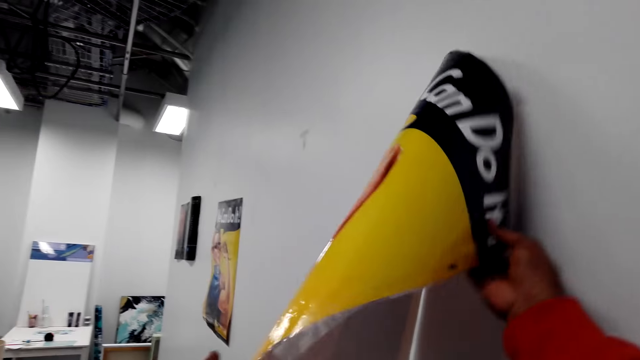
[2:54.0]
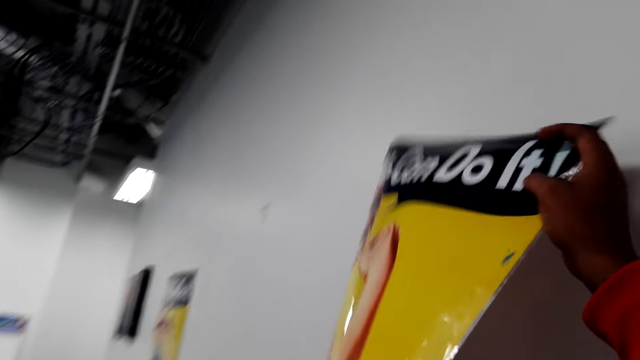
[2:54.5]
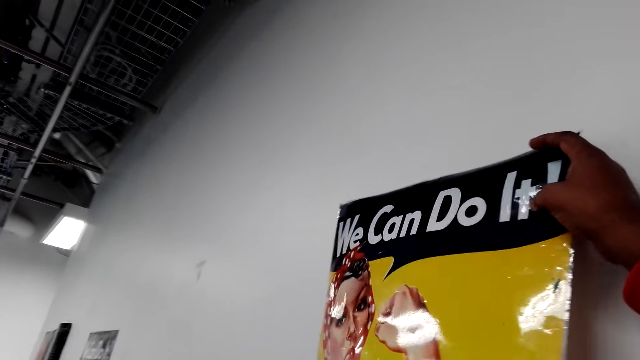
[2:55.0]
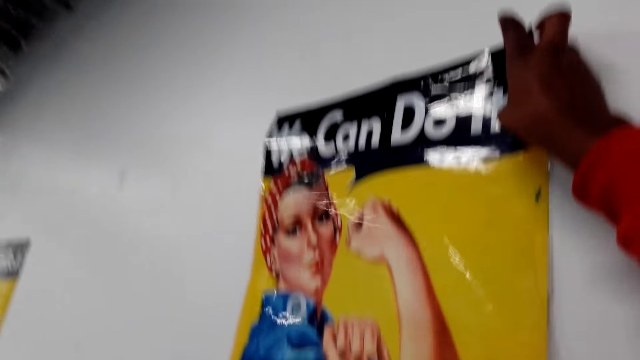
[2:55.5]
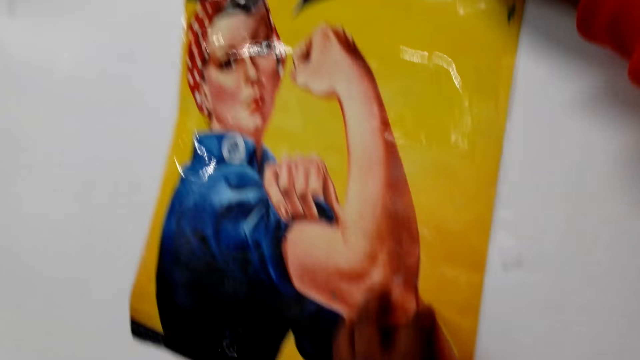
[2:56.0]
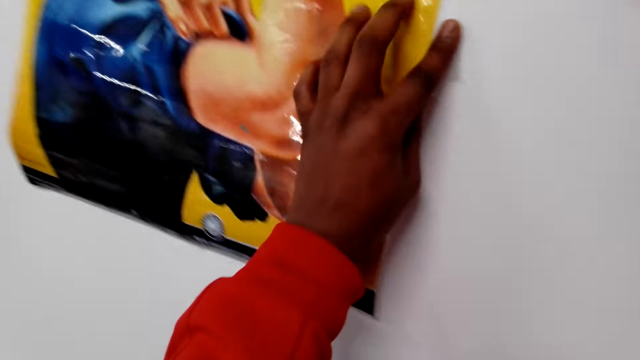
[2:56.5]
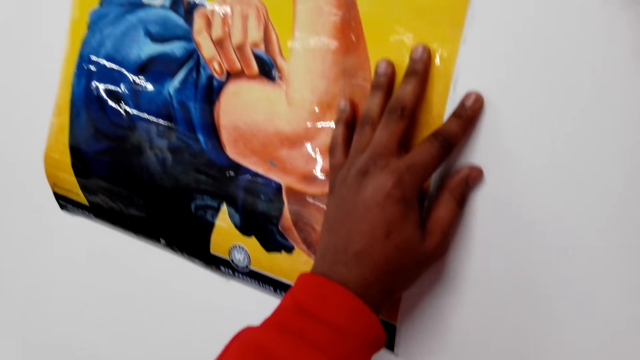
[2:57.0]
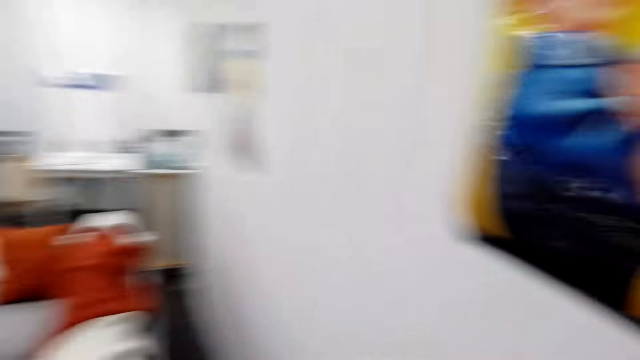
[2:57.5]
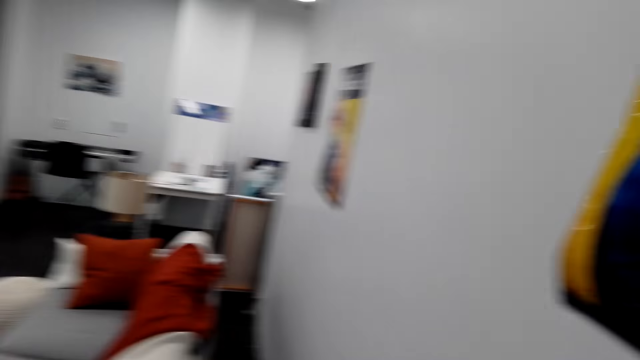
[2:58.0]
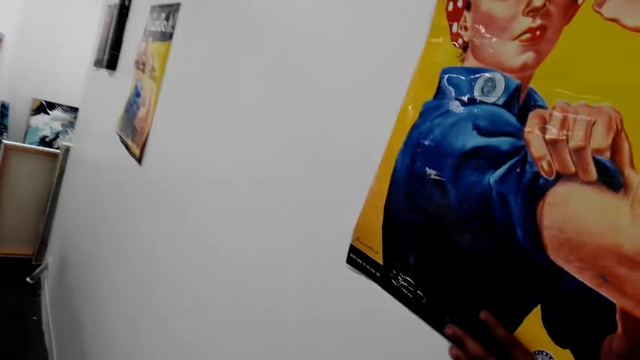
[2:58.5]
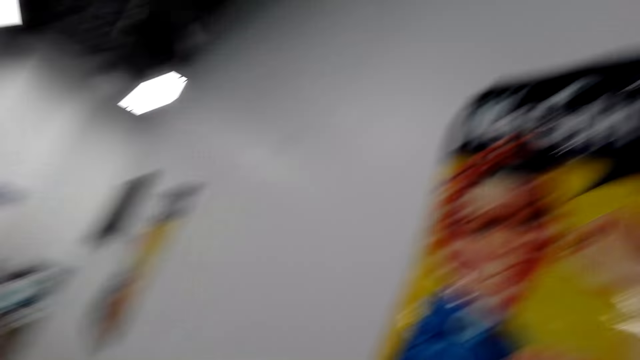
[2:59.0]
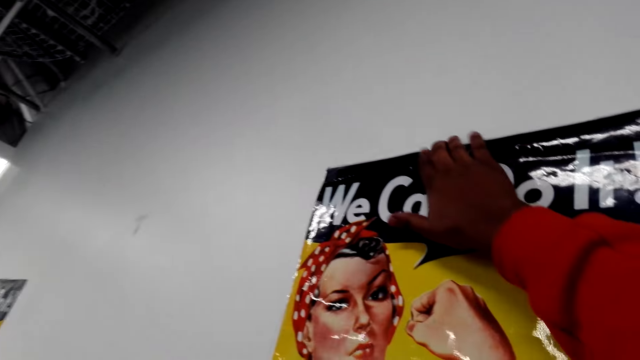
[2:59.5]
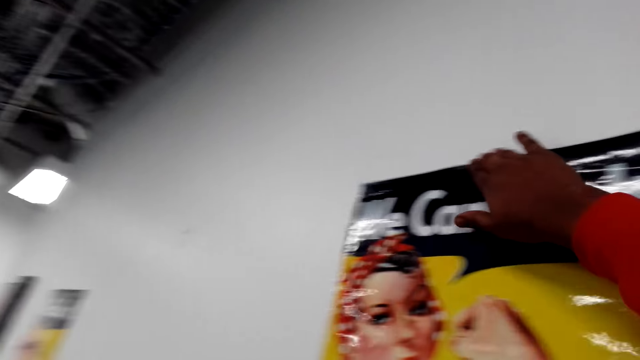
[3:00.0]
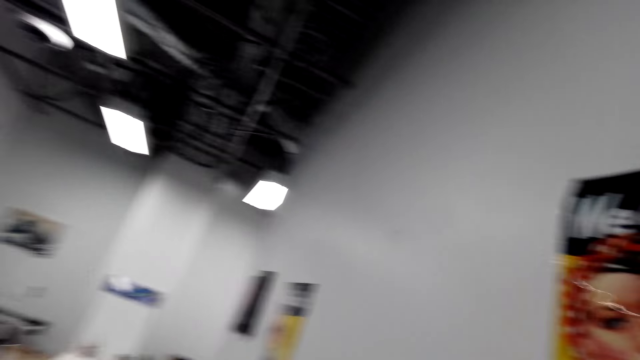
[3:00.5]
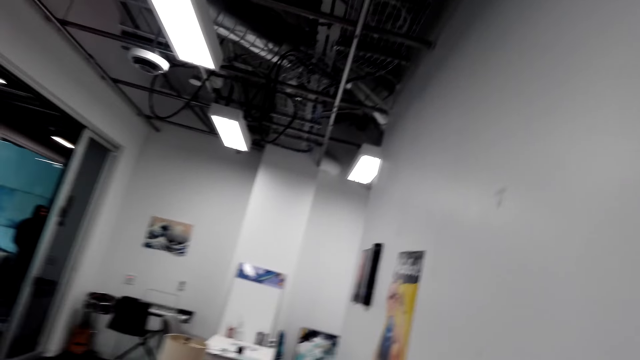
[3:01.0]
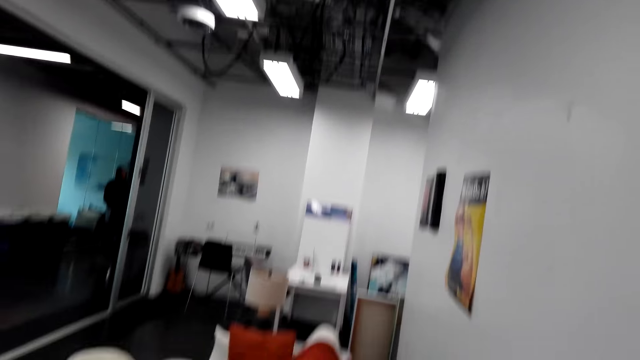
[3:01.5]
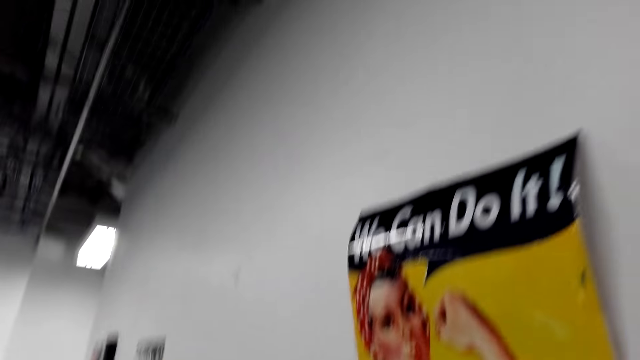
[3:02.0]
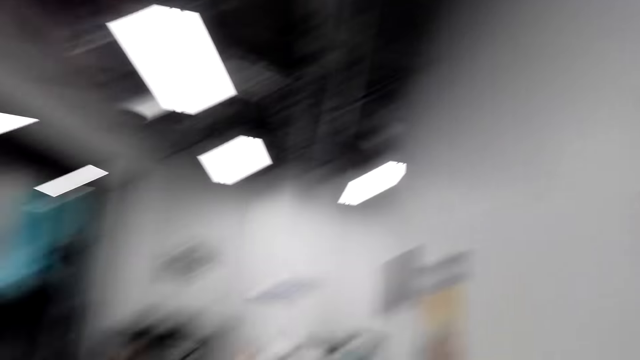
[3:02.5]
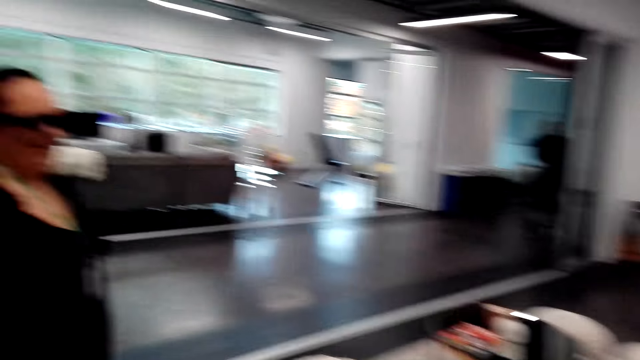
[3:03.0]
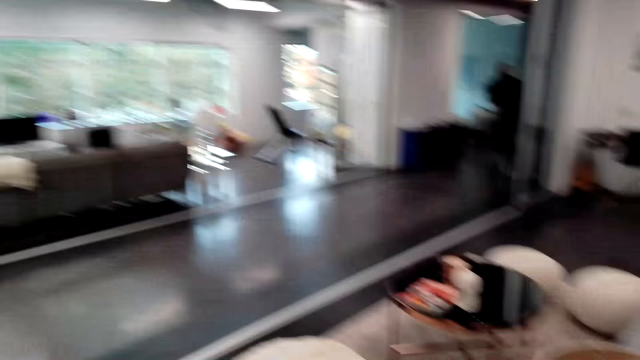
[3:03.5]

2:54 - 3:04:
The camera wearer touches paper. They stick a chart on a wall. They look around.

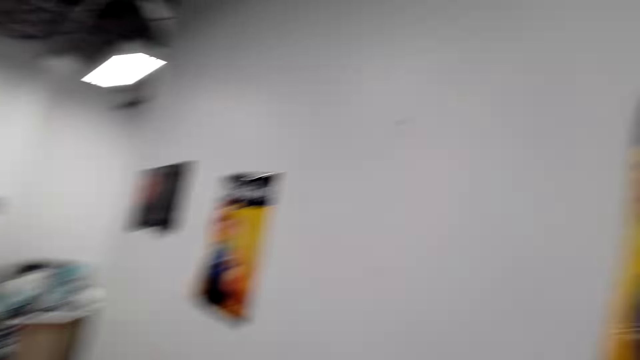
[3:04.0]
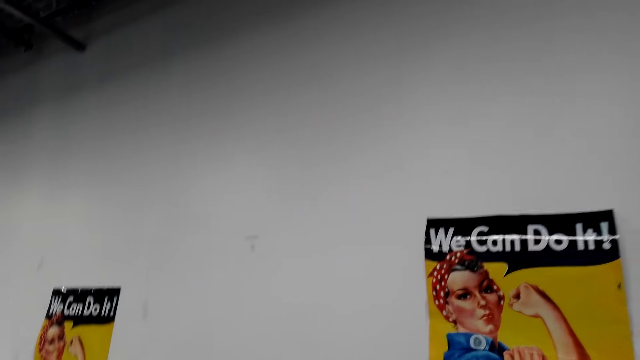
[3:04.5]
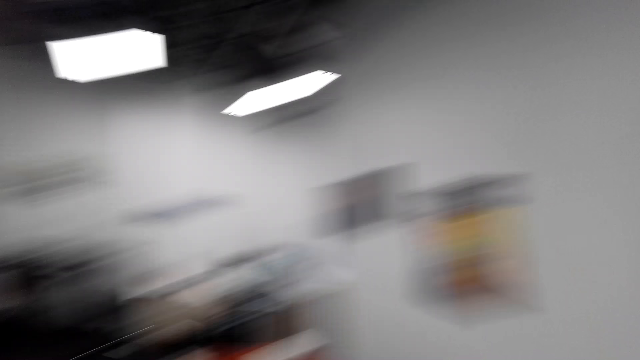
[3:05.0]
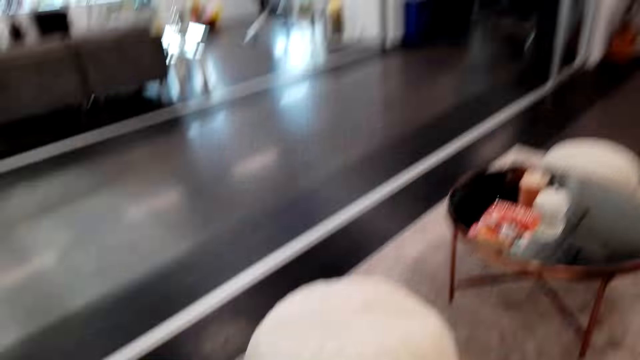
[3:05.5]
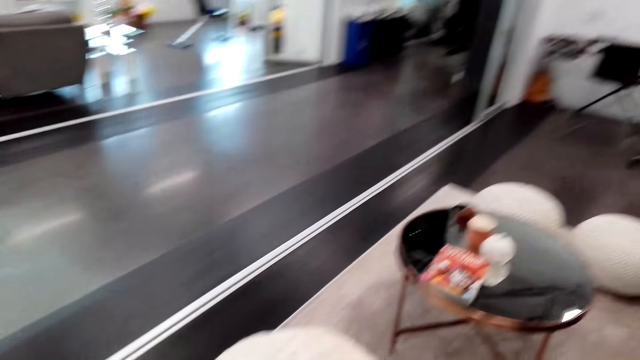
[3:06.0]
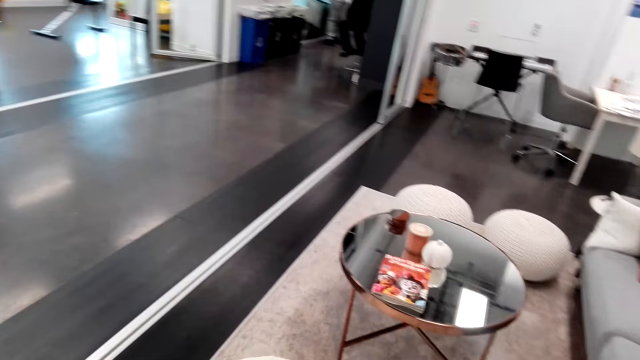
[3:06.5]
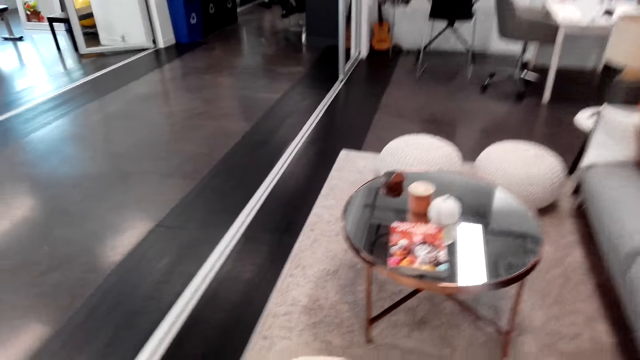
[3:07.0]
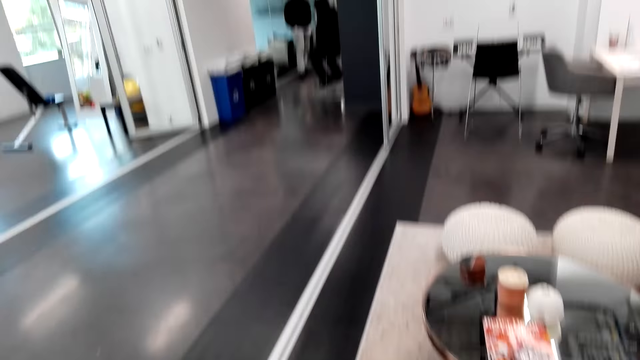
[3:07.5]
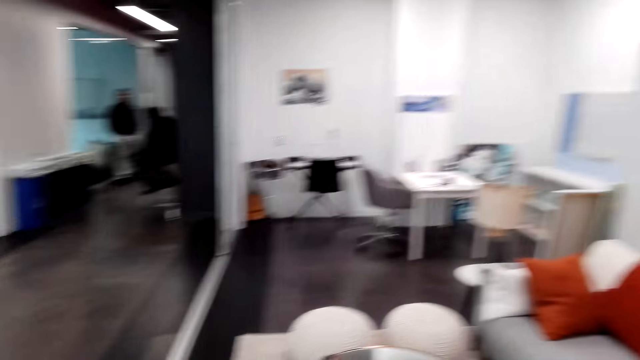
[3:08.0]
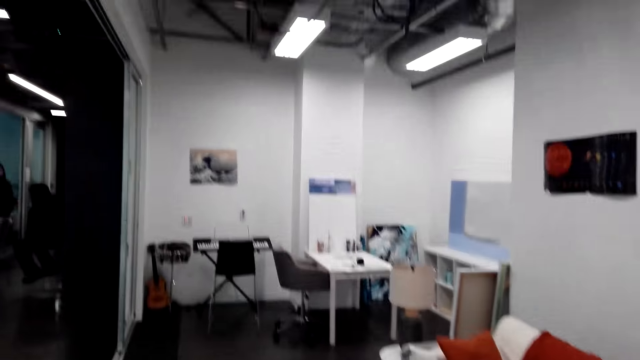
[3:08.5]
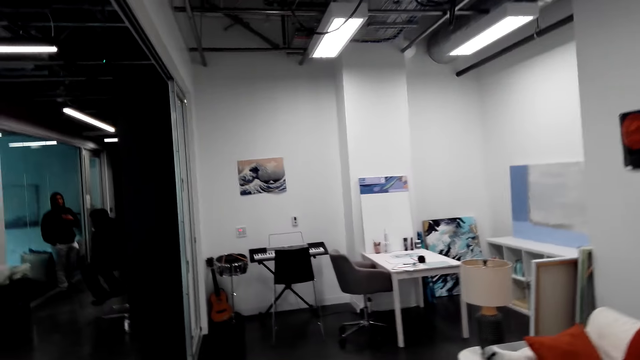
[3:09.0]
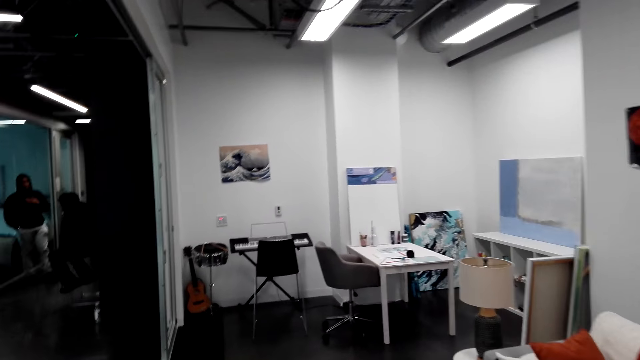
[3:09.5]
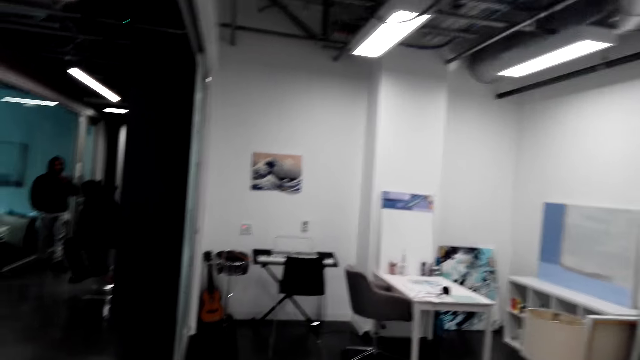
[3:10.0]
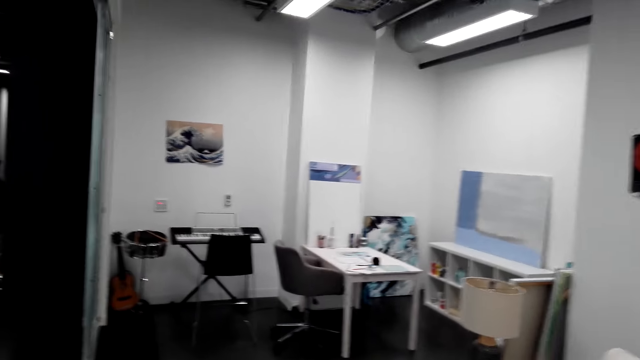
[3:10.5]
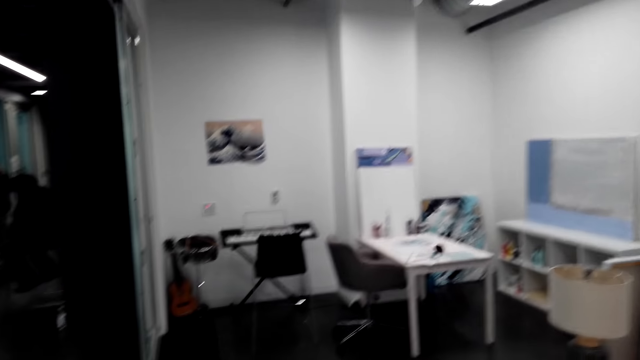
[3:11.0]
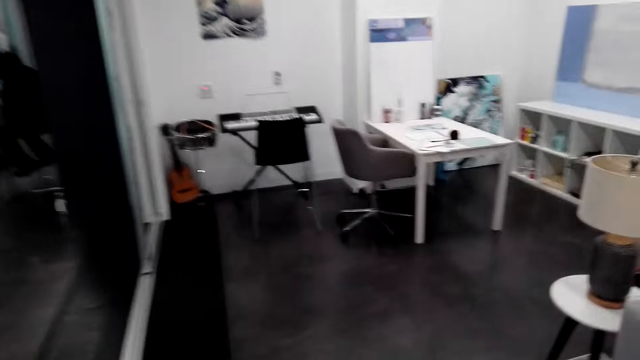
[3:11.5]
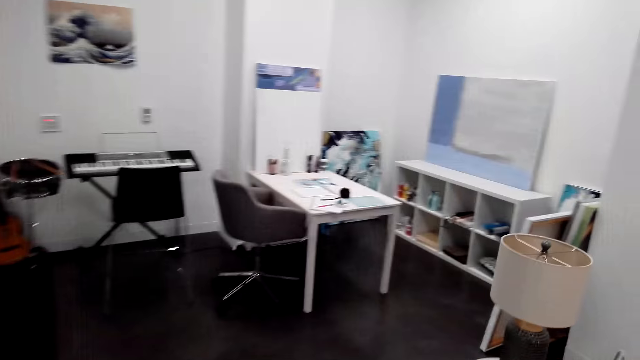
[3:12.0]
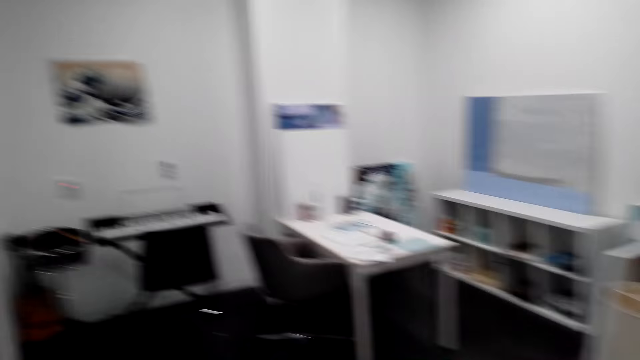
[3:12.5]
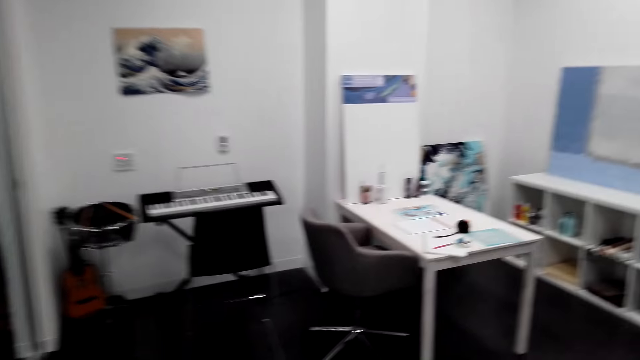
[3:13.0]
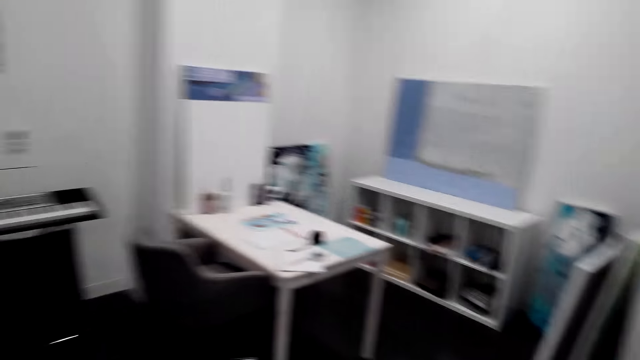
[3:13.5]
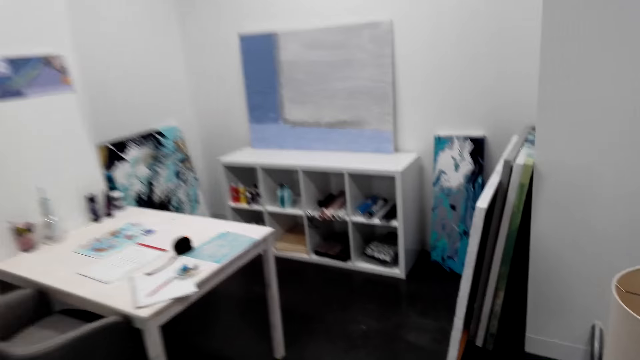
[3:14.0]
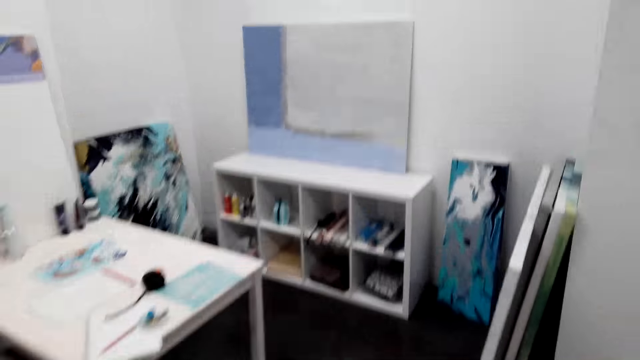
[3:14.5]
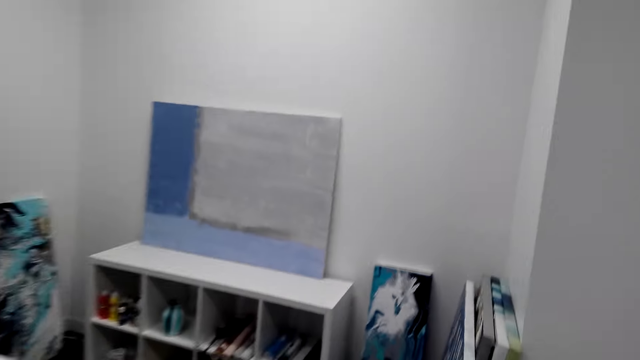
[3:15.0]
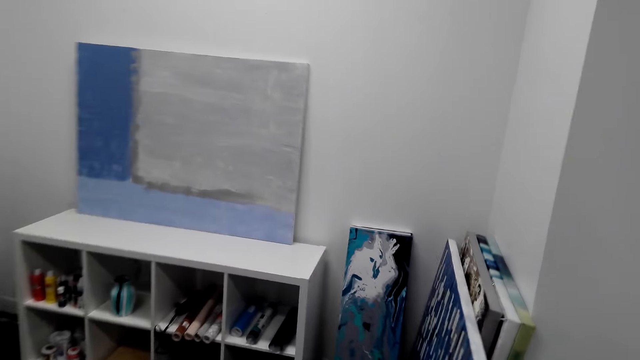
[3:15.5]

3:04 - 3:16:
The camera wearer dialogues with a woman. They walk around.
